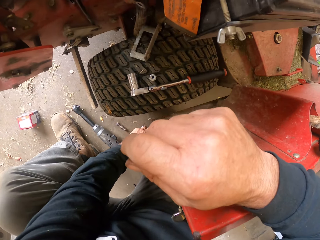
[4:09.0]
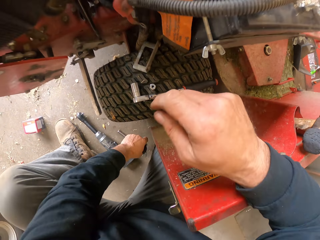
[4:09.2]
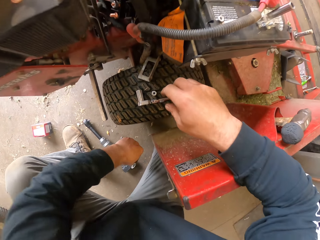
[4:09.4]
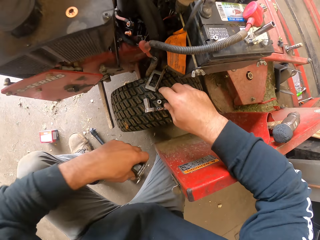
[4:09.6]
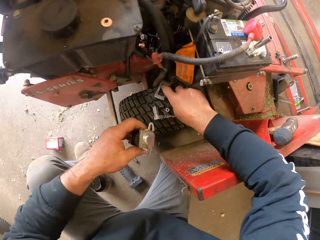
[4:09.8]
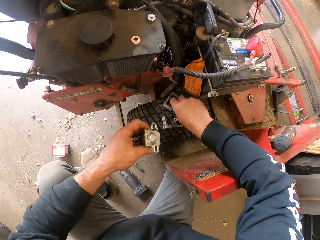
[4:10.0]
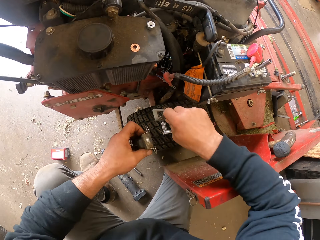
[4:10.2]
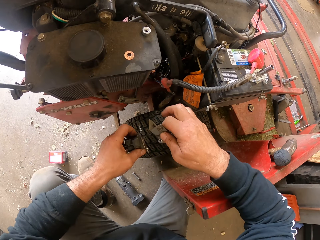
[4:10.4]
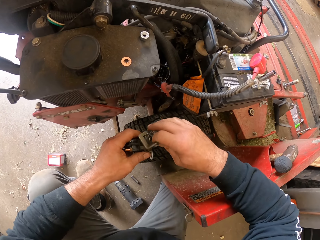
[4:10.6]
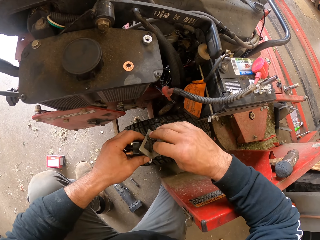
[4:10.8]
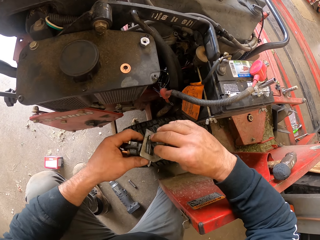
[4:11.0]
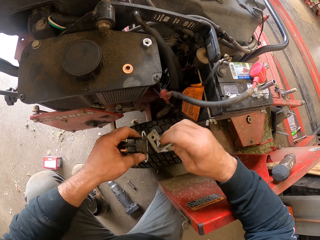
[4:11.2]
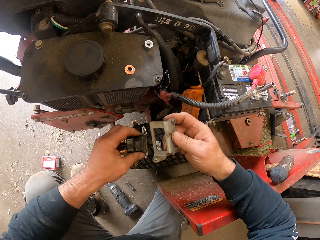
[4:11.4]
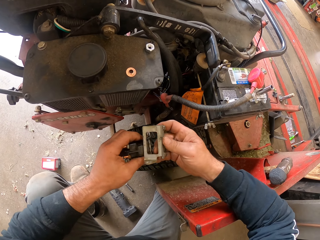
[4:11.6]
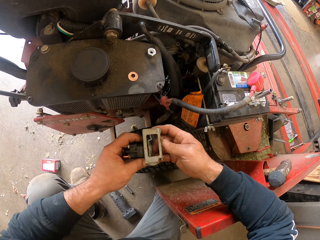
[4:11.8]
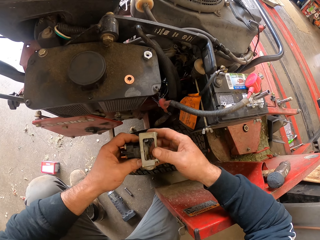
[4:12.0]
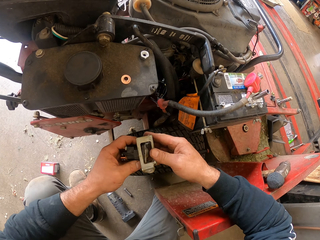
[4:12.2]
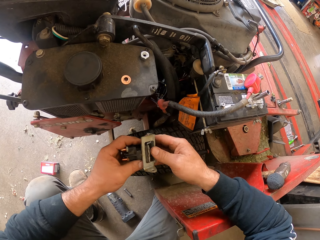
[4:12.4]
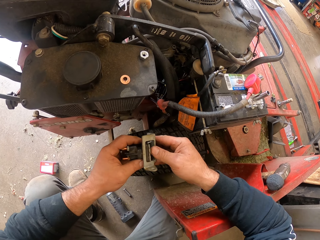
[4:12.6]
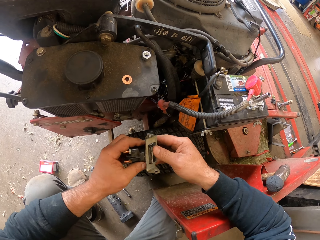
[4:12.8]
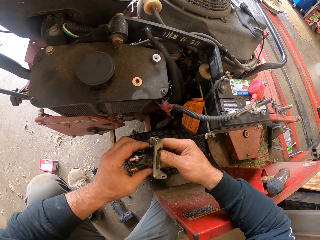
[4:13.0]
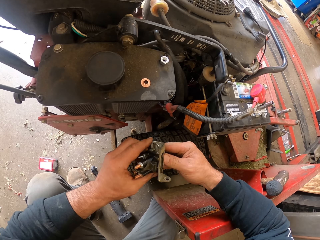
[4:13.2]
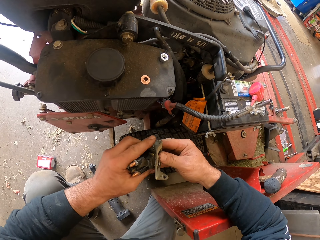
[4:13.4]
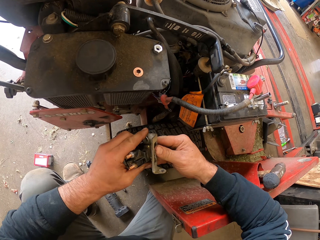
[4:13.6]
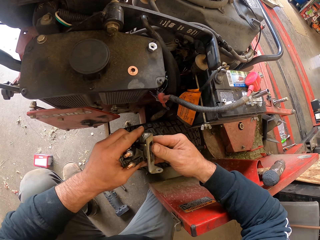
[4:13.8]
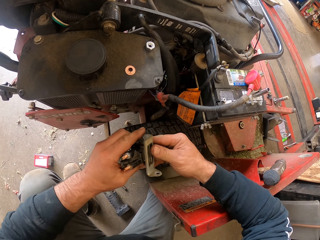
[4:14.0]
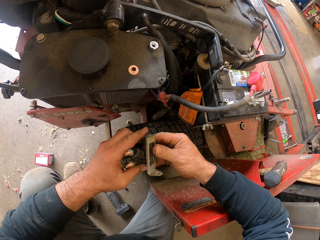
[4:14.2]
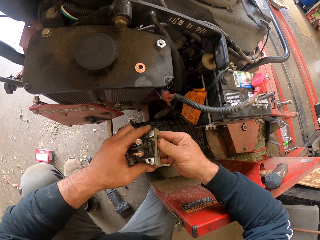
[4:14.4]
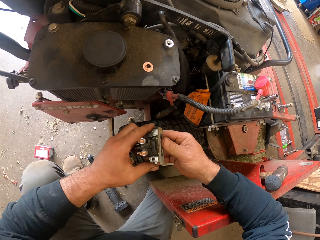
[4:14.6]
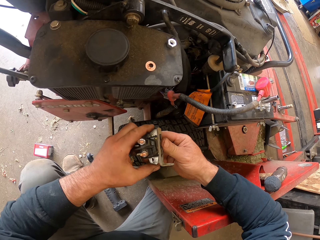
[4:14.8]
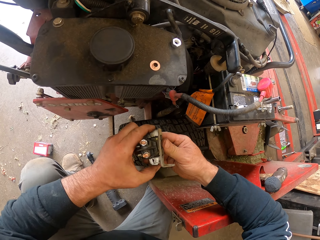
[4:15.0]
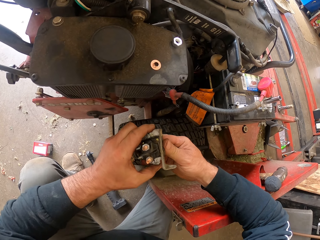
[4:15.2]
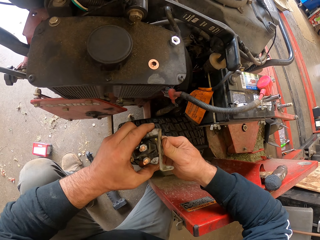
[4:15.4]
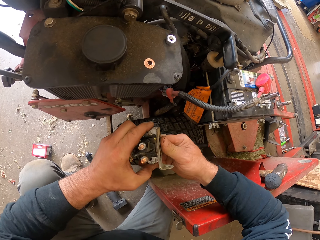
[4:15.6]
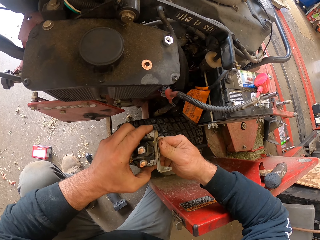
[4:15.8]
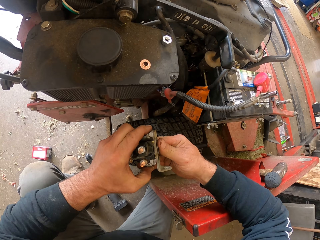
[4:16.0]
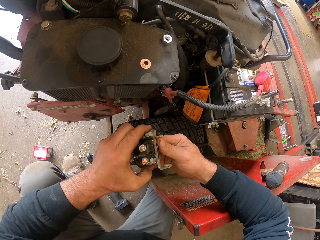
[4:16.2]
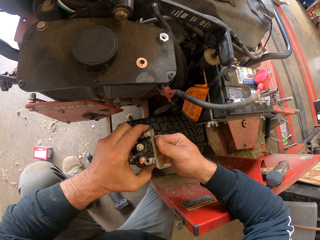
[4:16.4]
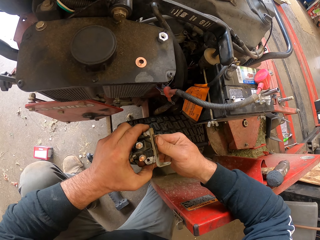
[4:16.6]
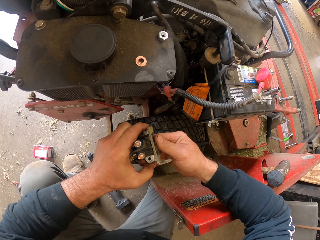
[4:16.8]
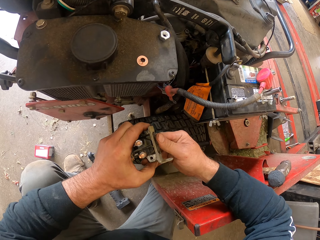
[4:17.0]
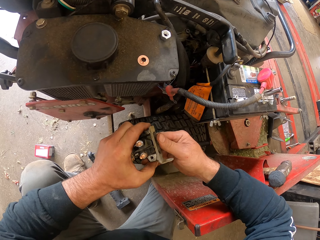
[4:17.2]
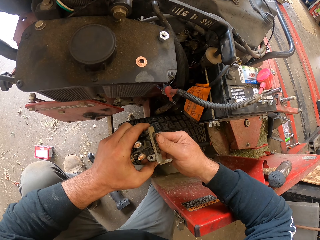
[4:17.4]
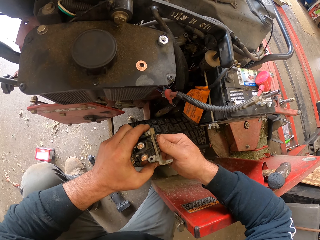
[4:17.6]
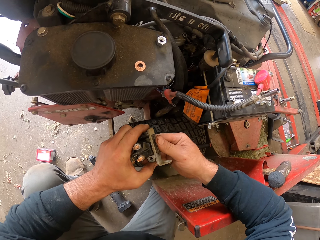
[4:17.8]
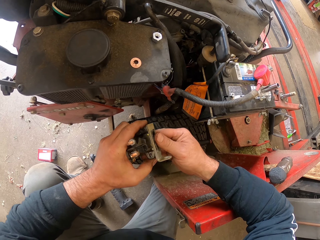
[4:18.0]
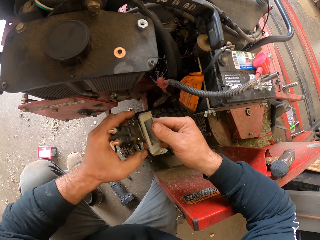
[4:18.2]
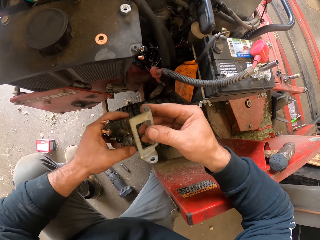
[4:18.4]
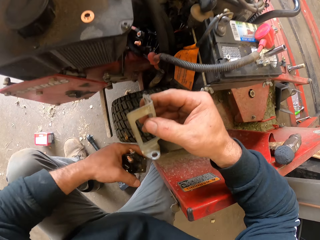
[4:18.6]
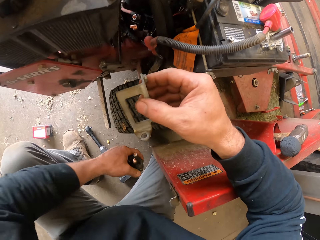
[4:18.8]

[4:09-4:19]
The camera wearer picks up something. They fix something.

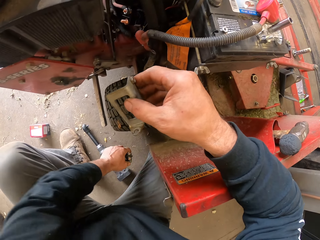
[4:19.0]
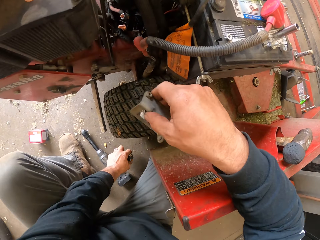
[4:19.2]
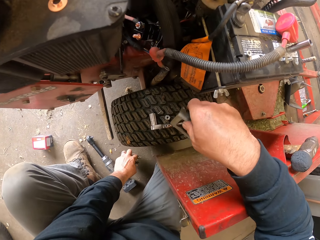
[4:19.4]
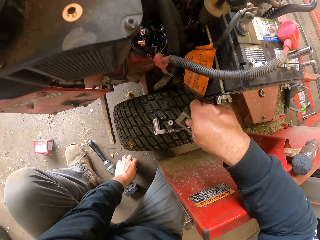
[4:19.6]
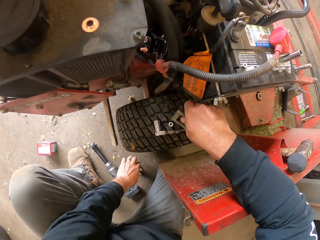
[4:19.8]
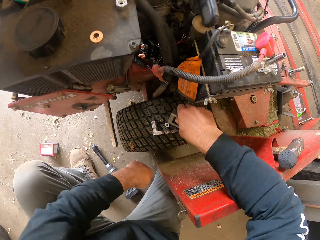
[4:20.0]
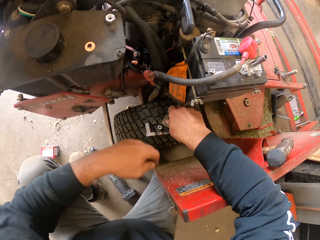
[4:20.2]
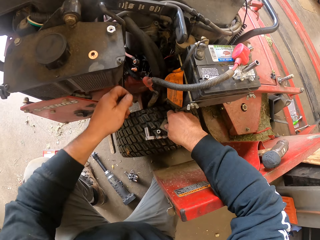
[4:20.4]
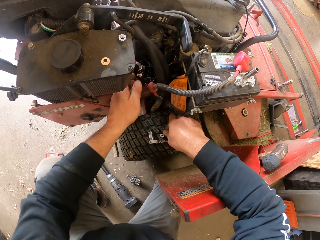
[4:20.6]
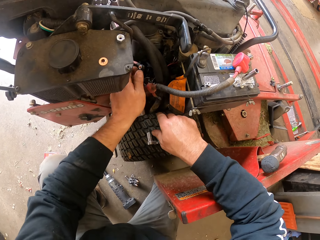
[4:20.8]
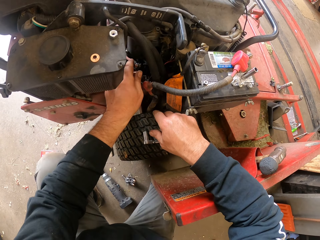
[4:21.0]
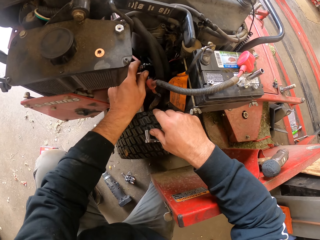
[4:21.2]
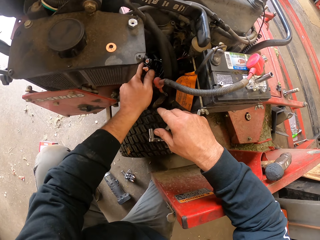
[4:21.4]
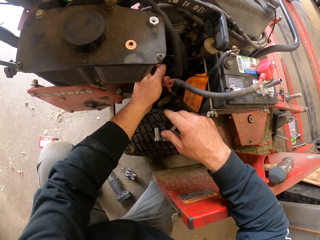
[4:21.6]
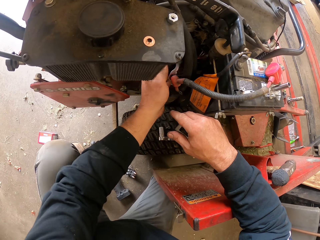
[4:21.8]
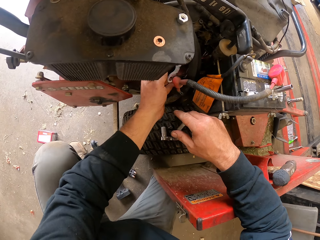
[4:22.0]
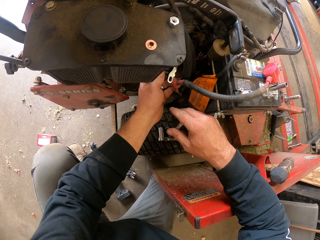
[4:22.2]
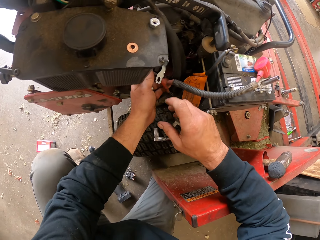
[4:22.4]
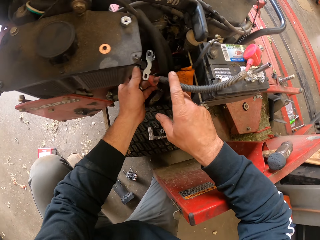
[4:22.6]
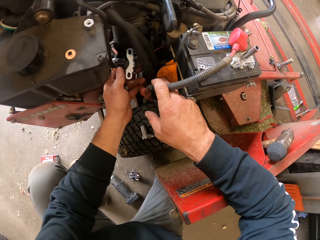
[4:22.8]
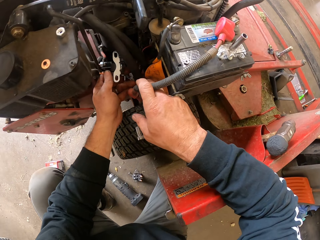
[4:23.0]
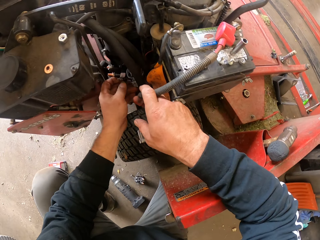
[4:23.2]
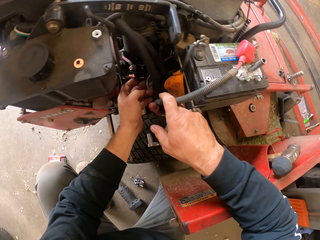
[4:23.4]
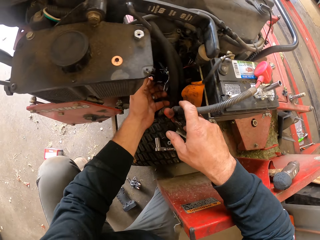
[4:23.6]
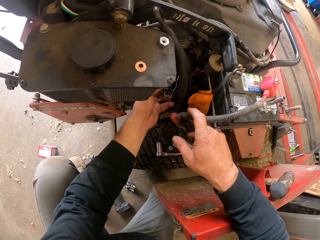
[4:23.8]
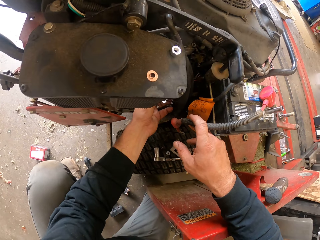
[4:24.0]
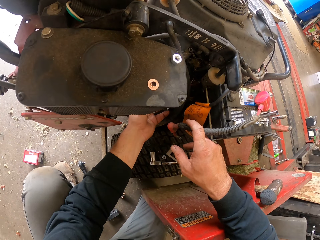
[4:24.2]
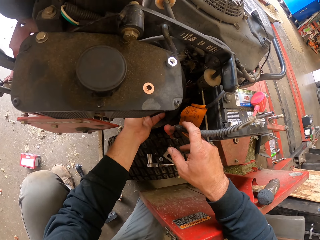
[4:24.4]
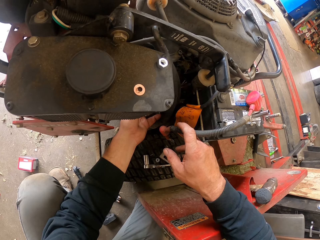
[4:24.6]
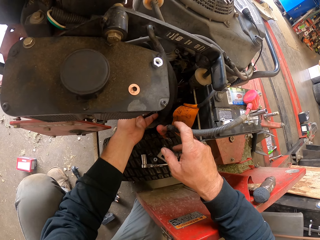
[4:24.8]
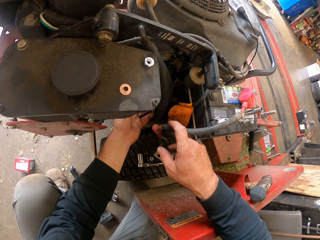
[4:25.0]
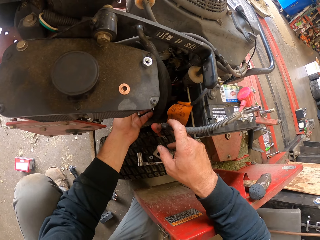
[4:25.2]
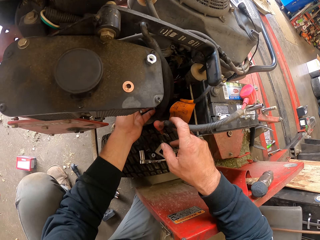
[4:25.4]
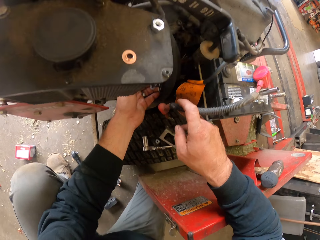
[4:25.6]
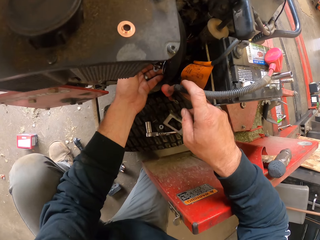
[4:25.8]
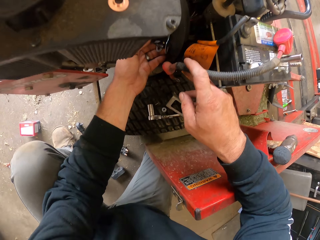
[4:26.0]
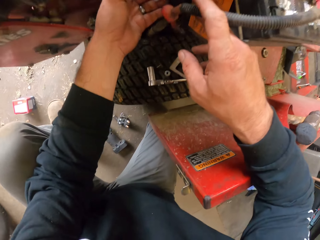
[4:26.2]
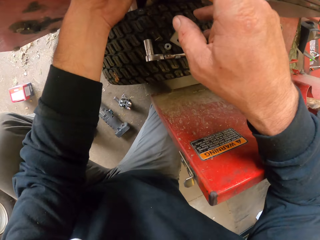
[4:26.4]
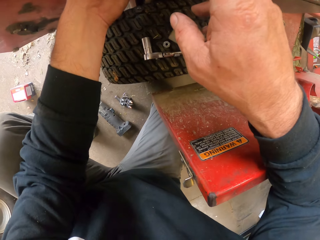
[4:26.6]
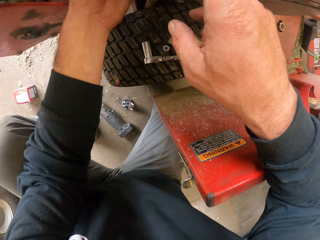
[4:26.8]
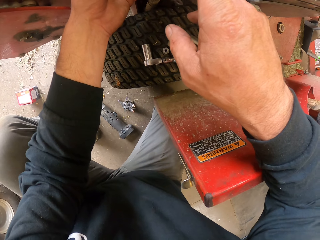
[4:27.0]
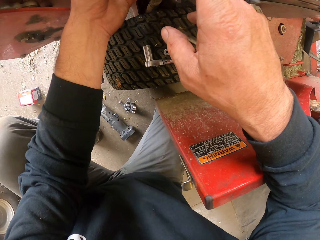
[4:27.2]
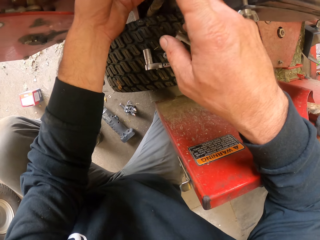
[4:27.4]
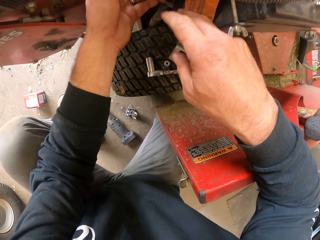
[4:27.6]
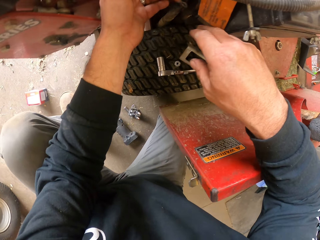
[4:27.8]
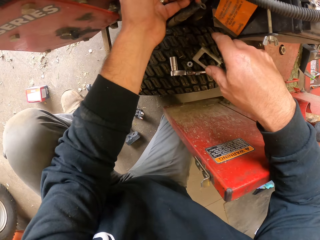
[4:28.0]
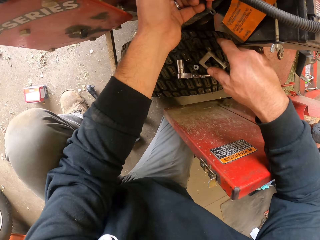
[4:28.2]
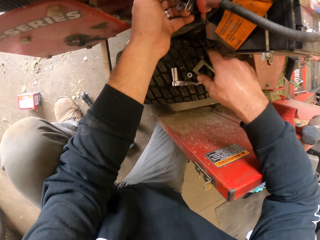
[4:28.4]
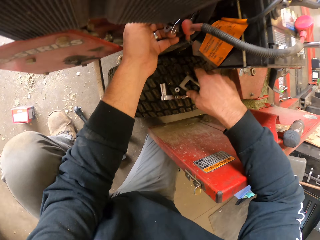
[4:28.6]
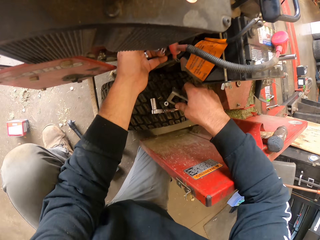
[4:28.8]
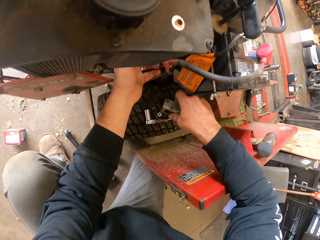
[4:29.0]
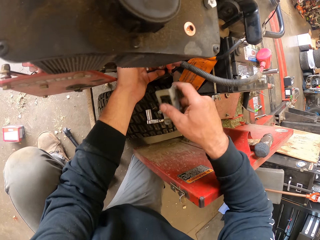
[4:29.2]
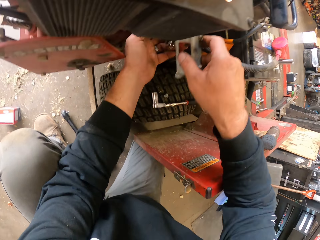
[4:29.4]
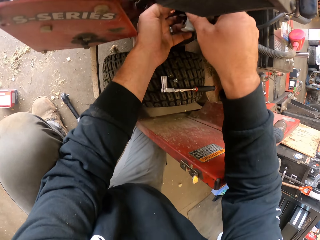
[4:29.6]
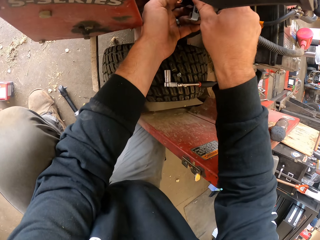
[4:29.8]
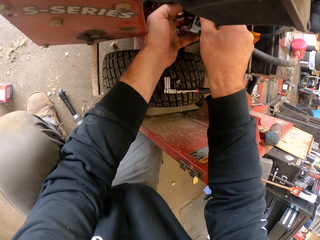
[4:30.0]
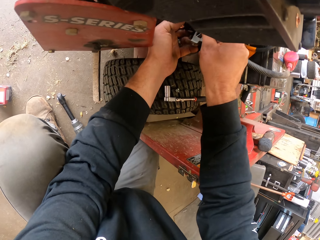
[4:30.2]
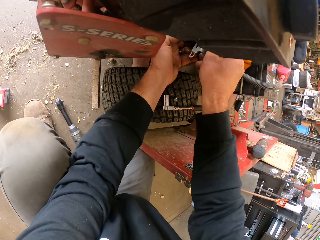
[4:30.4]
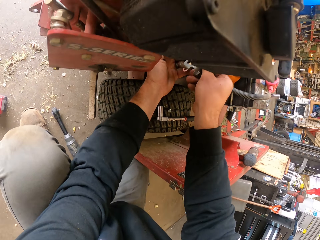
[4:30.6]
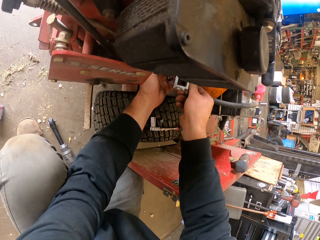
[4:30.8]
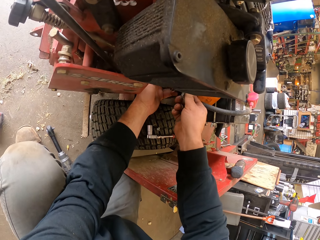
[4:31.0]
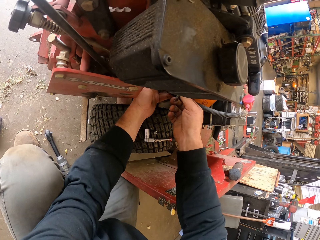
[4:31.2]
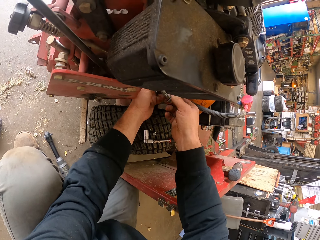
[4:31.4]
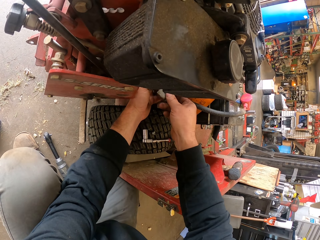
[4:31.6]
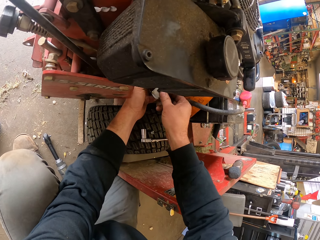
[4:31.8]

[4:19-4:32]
The camera wearer puts something on the tyre. They touch something. They touch a pipe with the index finger. They carry the iron from the tire. They pick up something.
